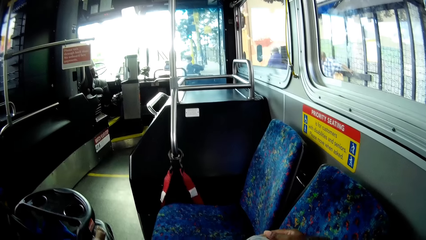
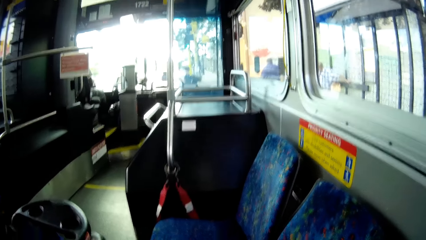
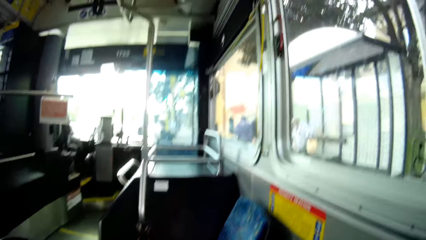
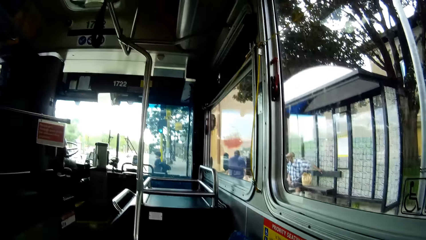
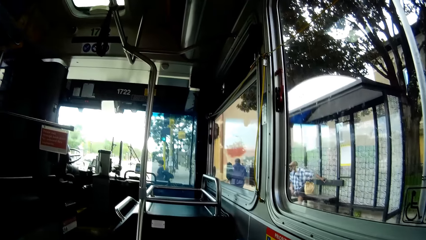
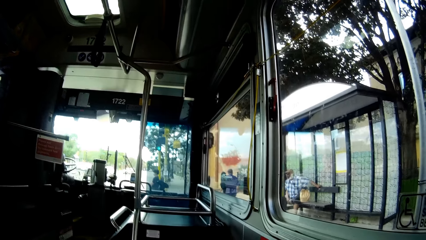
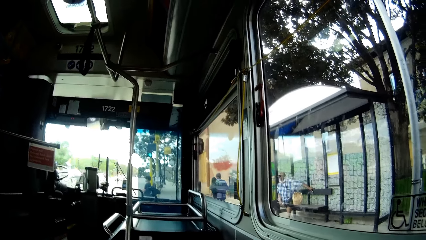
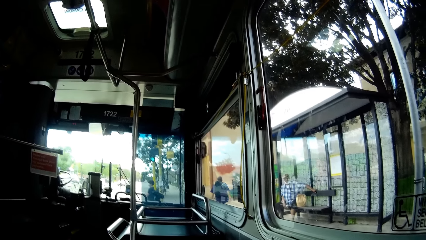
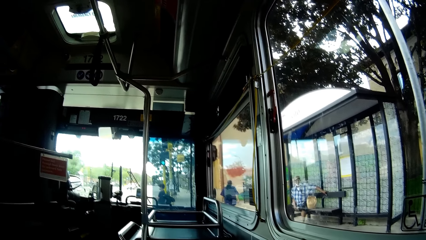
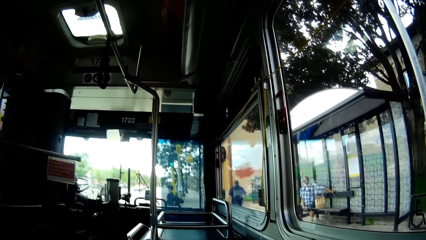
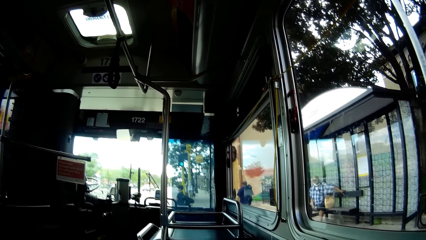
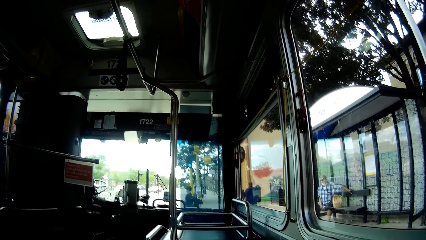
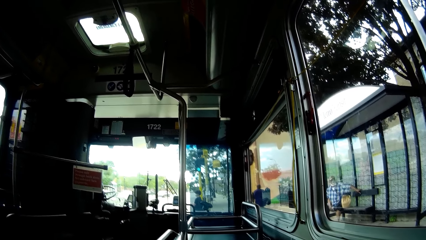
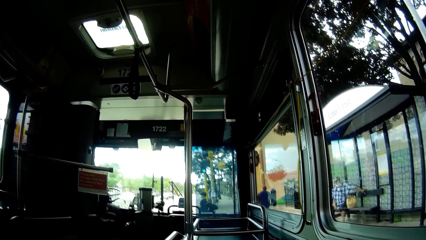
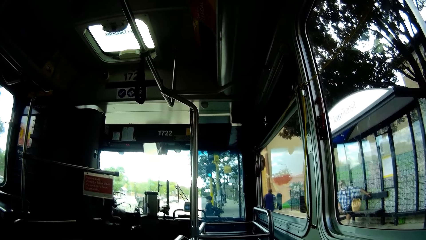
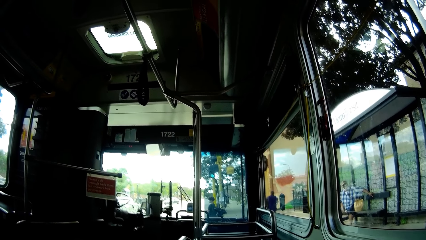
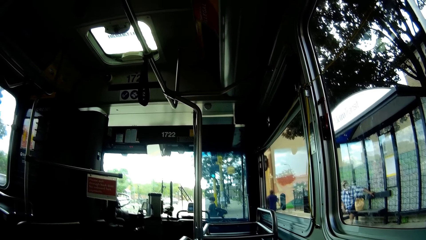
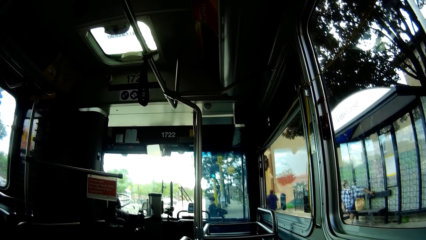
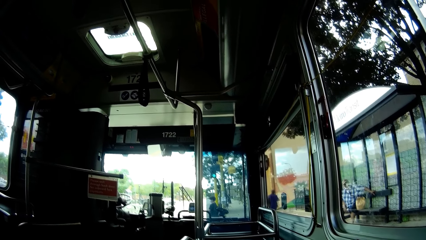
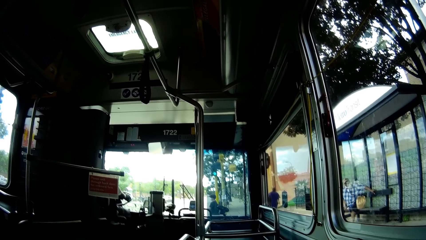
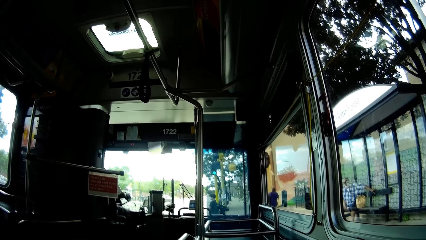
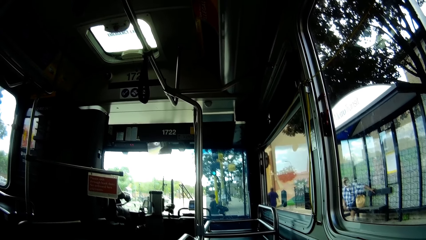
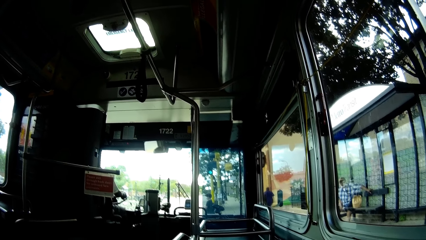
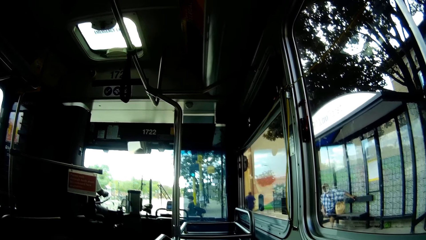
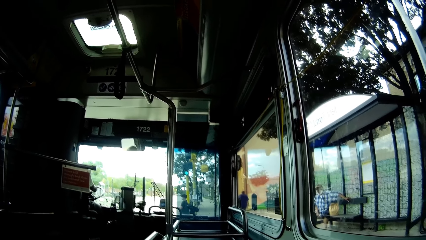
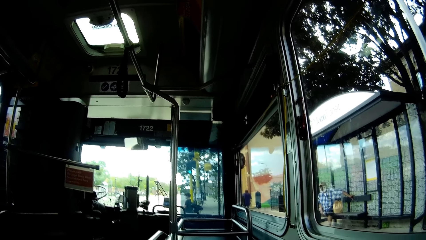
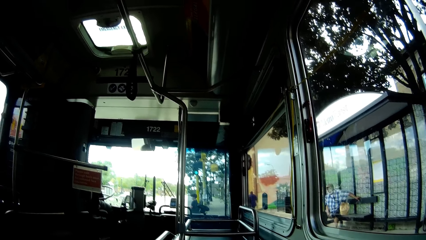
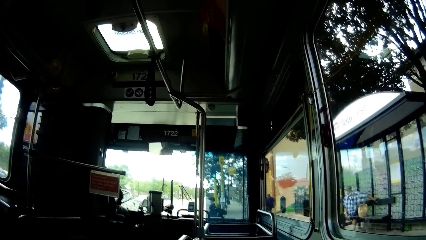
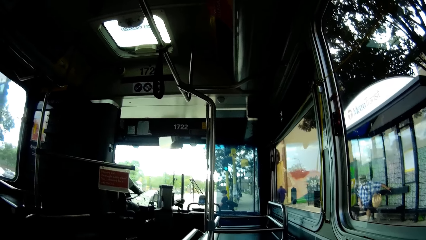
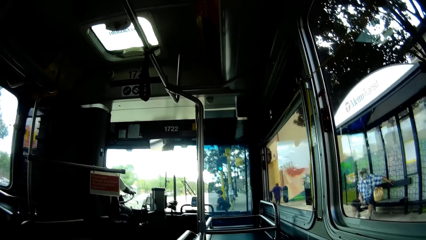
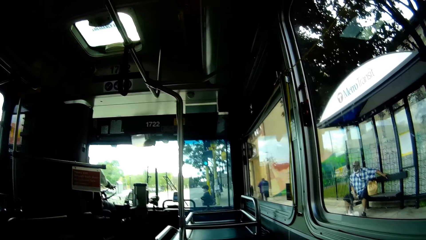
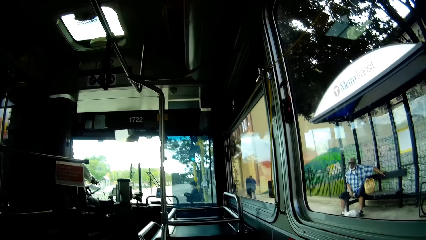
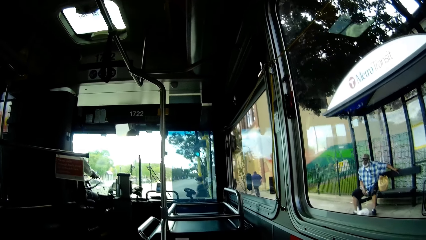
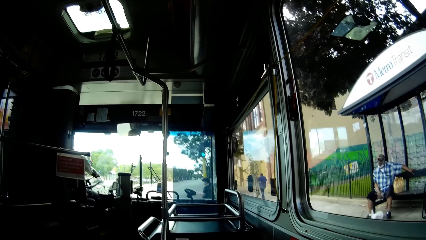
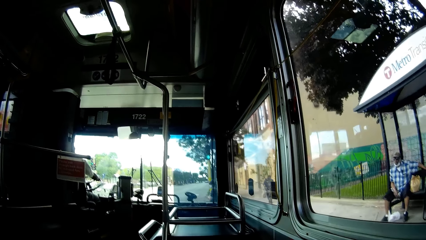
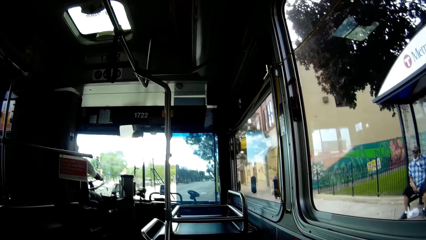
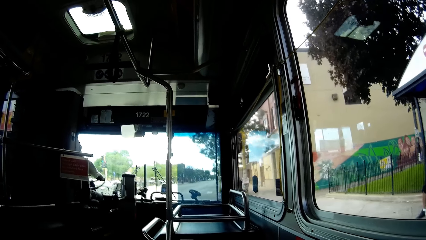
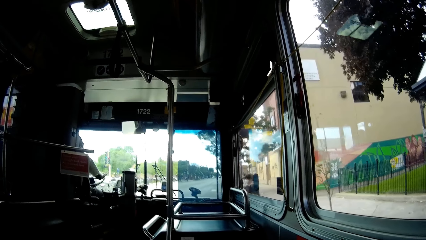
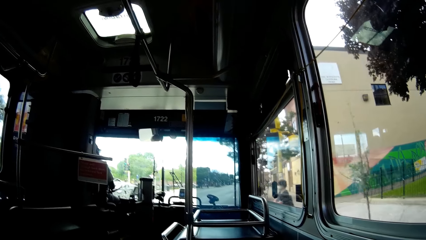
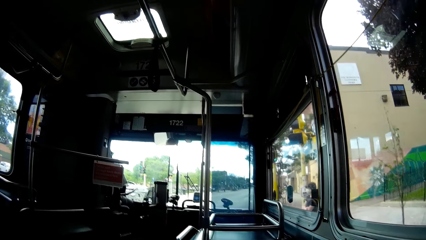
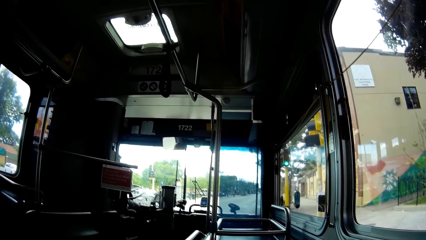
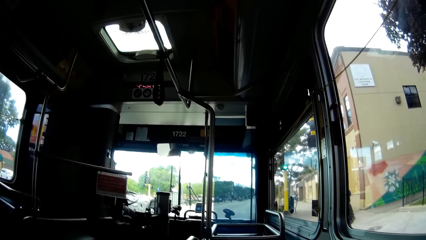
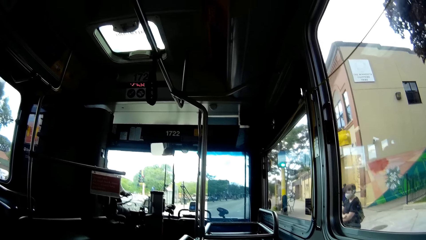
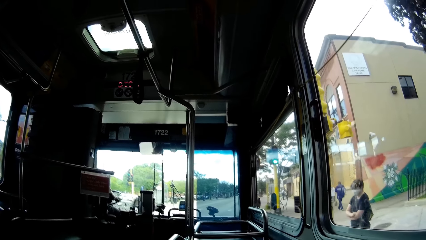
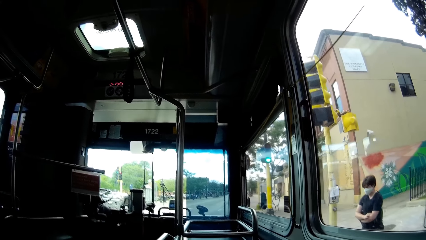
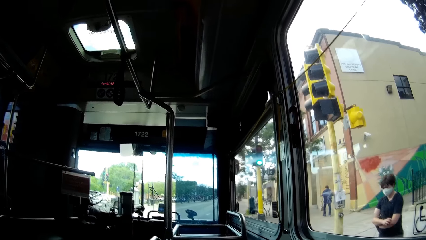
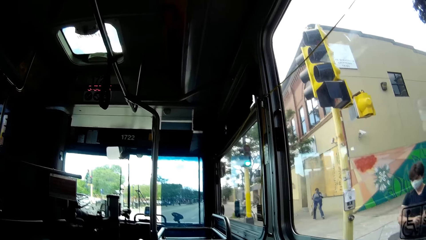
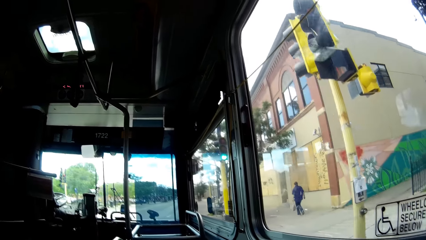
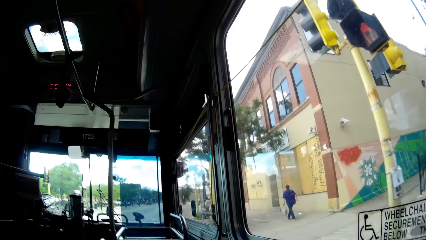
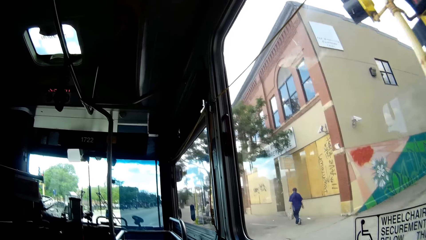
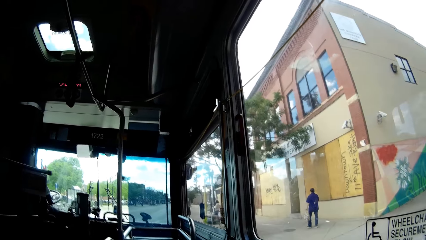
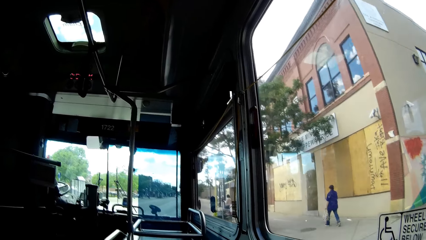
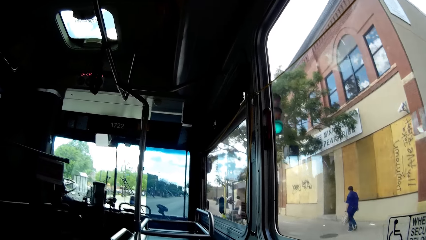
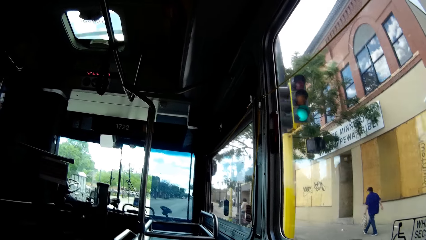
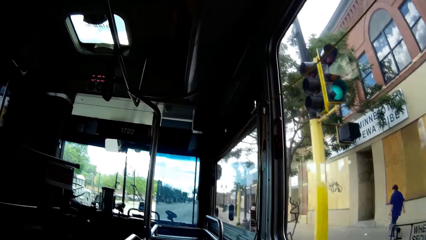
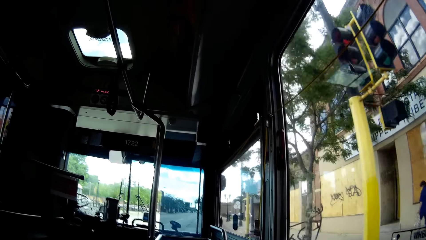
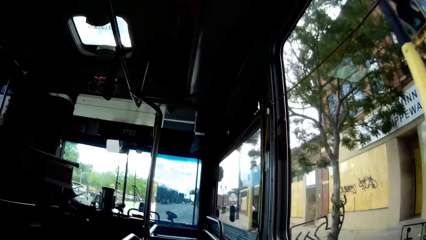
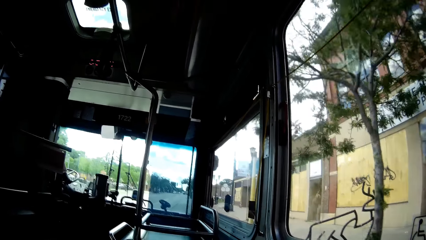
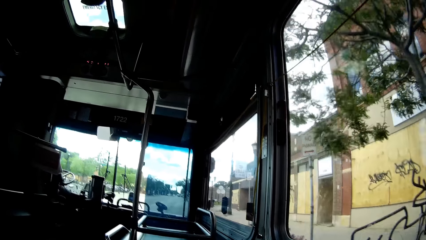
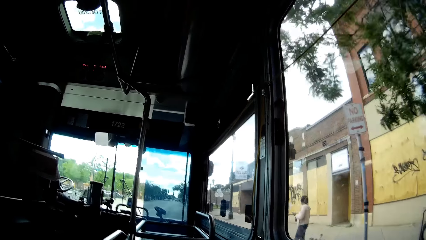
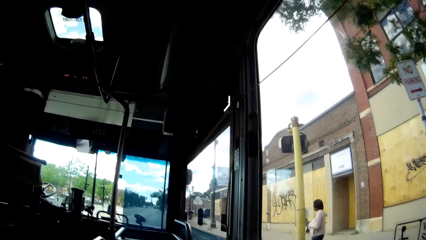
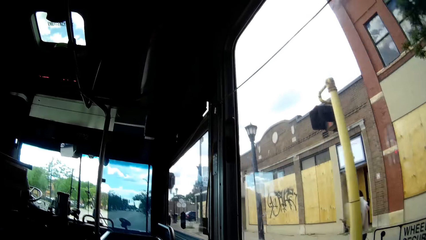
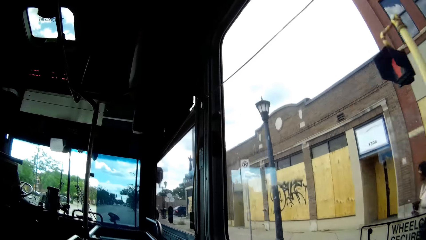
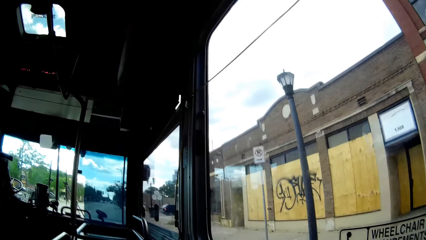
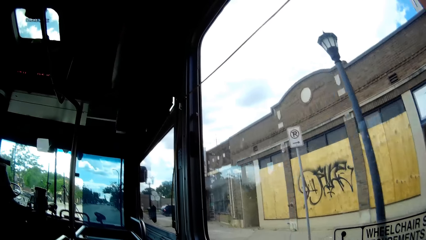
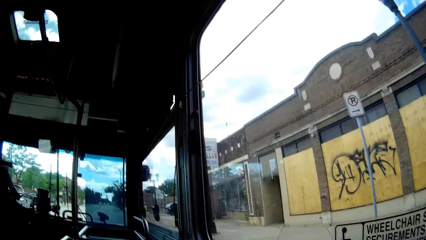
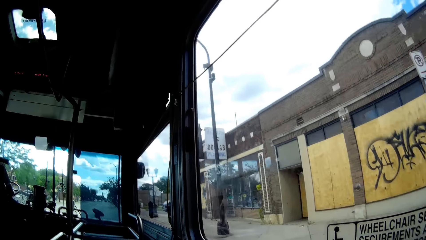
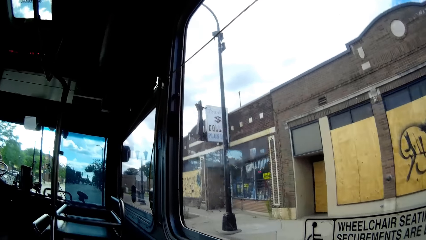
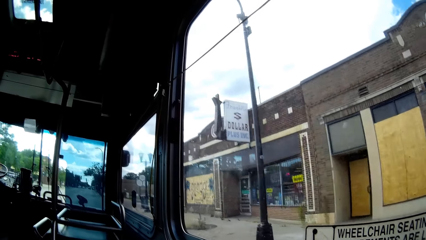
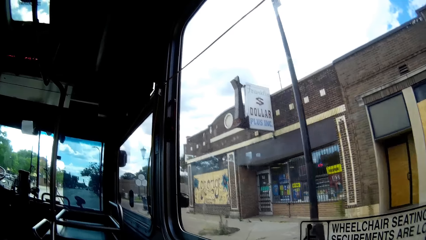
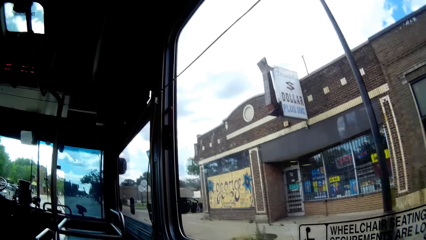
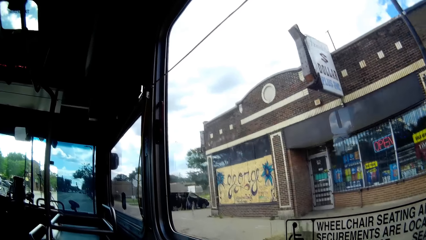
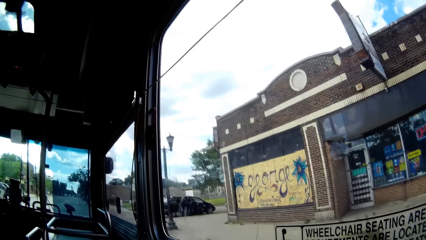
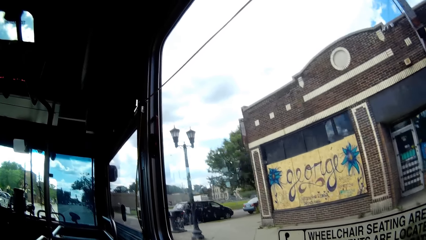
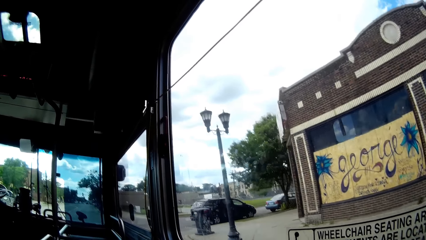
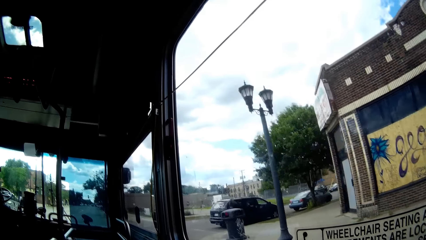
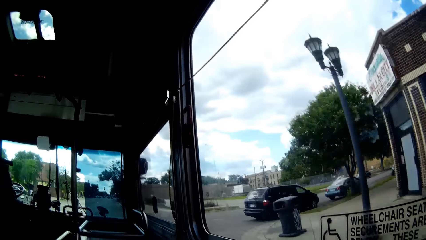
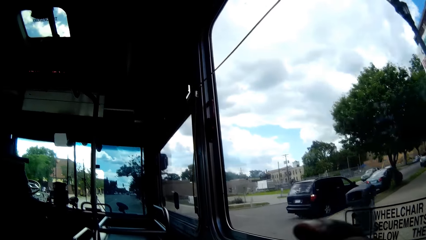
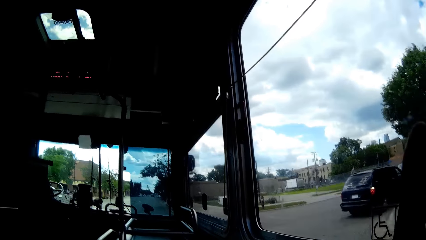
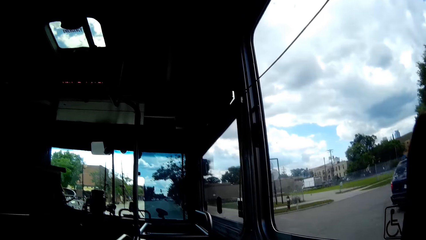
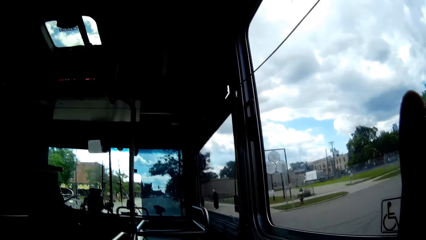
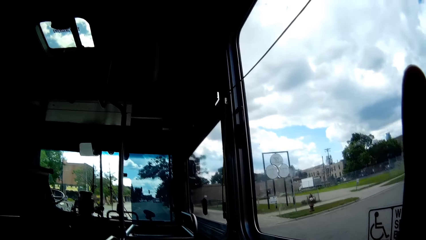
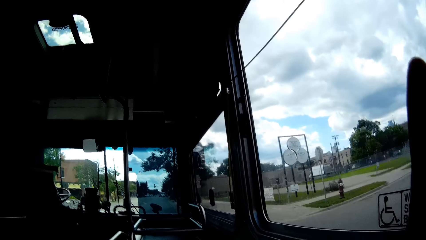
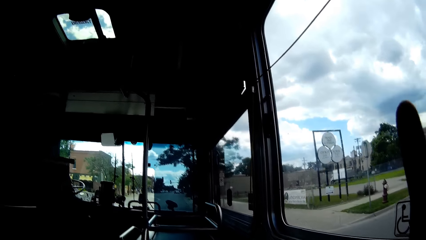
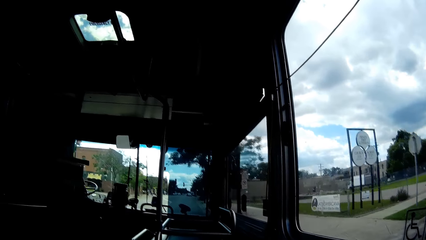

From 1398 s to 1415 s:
The driver drives the bus.
